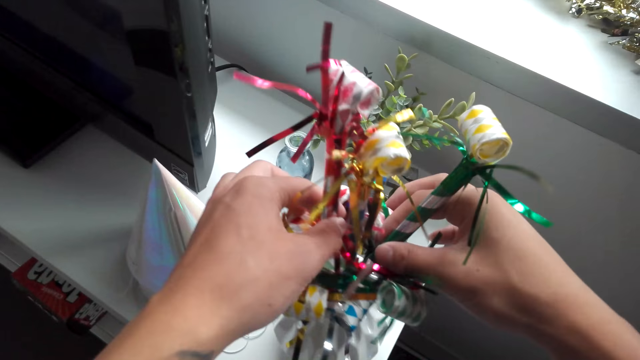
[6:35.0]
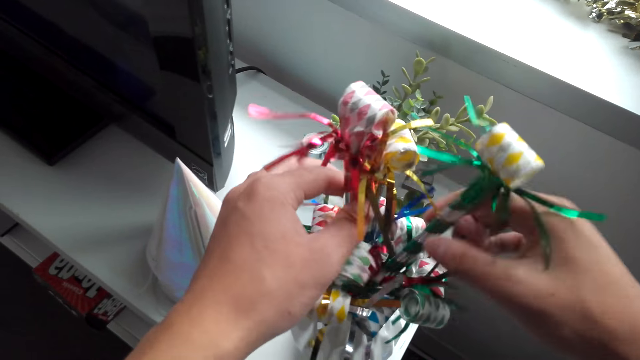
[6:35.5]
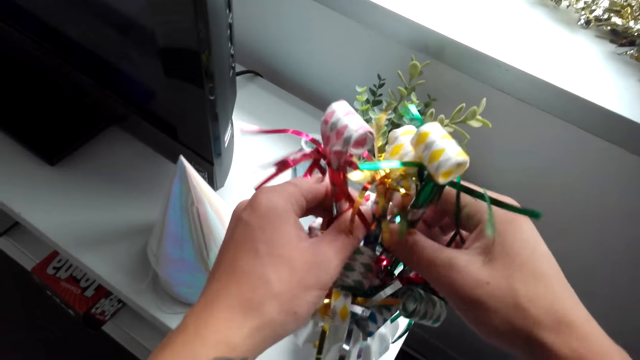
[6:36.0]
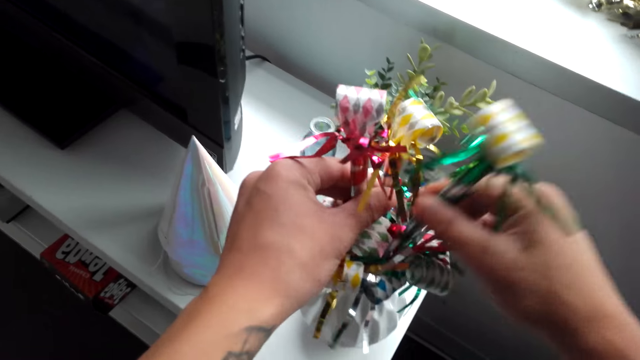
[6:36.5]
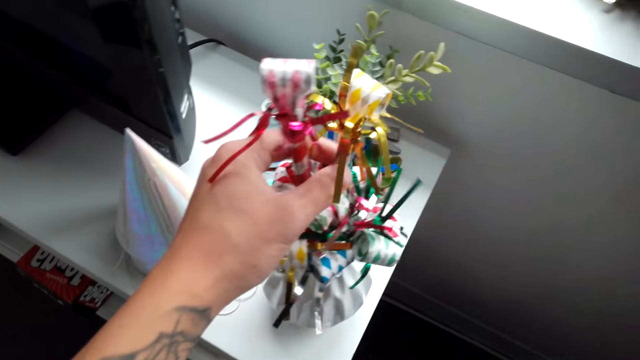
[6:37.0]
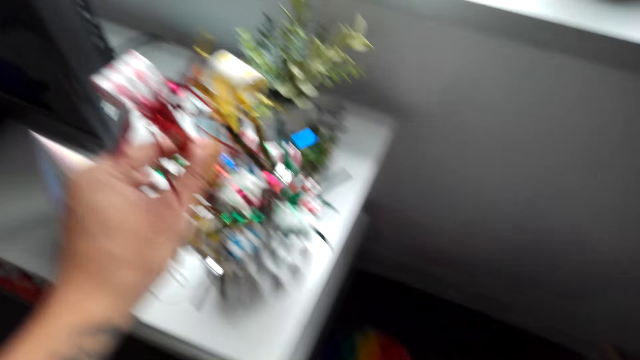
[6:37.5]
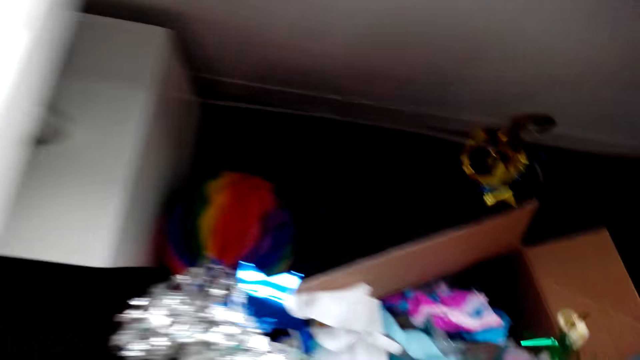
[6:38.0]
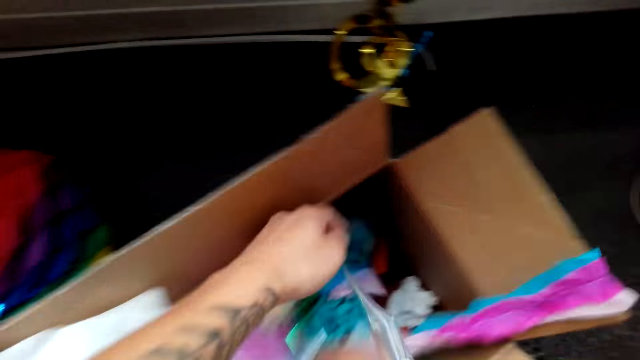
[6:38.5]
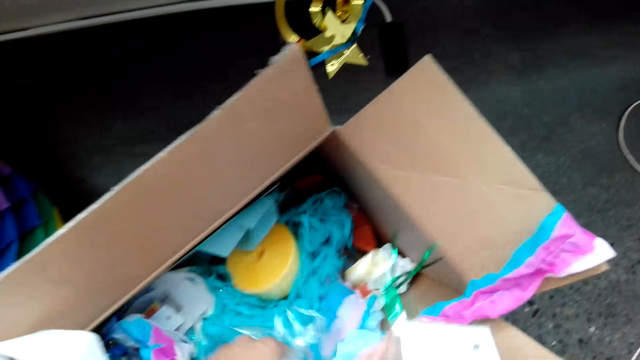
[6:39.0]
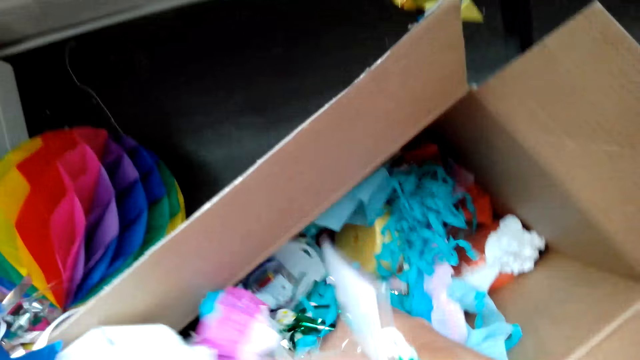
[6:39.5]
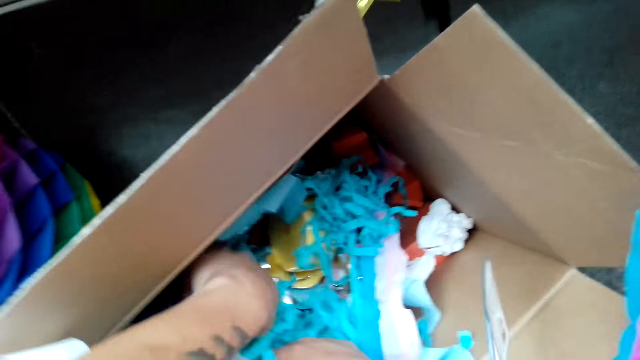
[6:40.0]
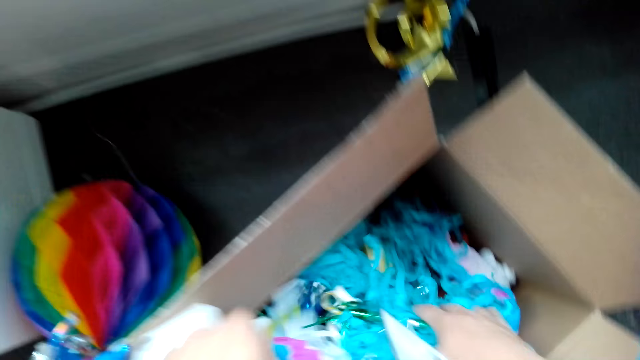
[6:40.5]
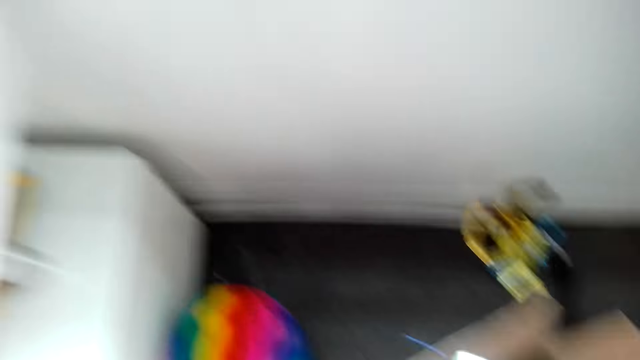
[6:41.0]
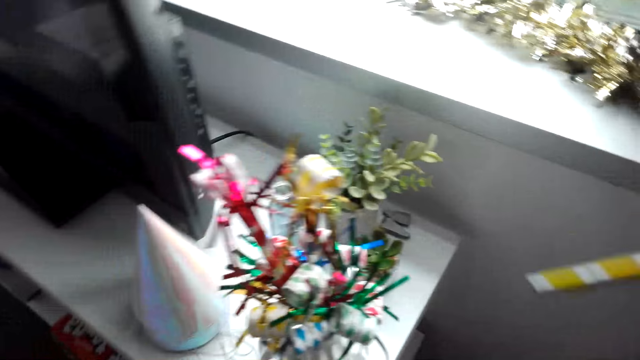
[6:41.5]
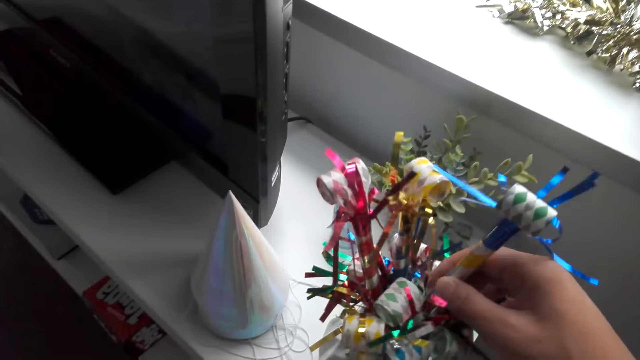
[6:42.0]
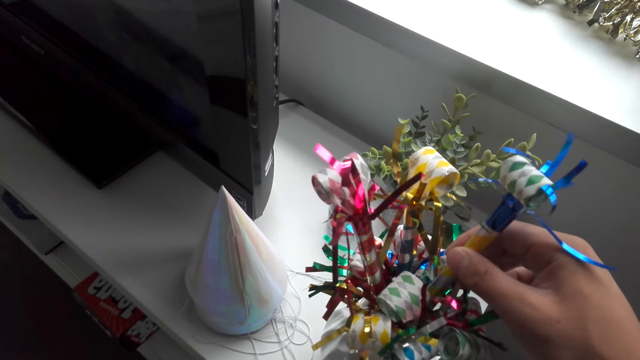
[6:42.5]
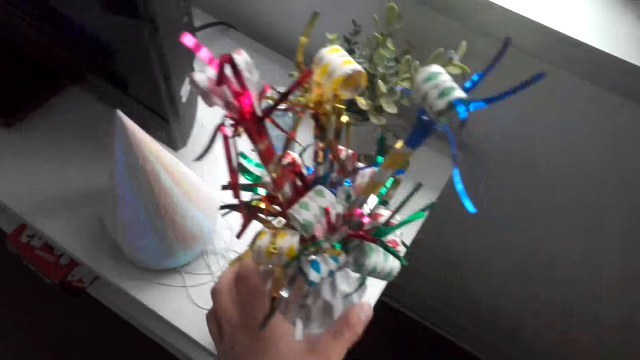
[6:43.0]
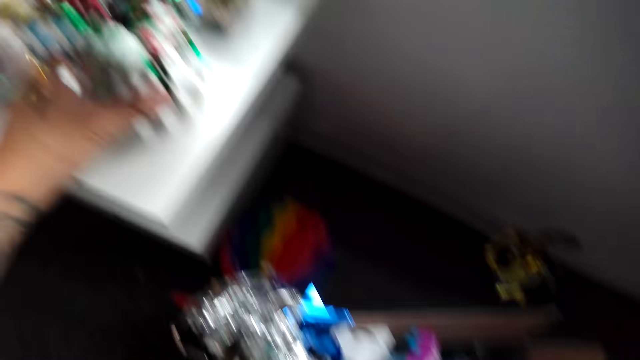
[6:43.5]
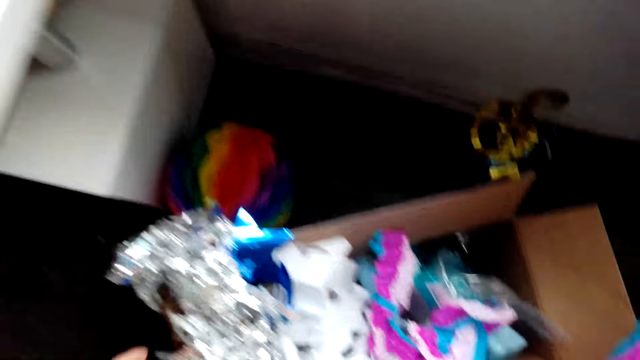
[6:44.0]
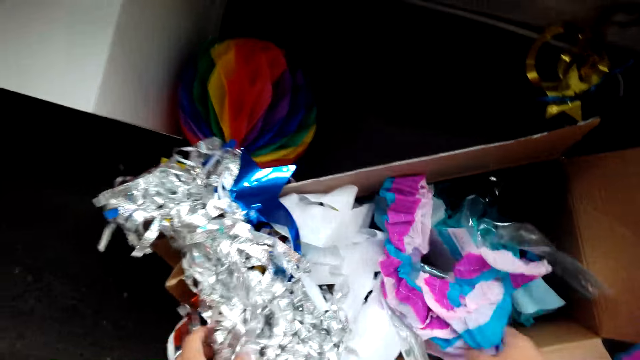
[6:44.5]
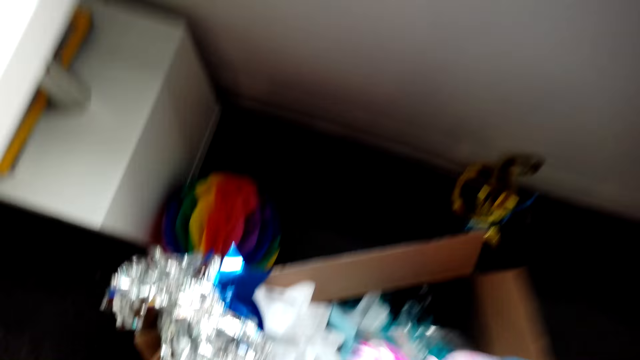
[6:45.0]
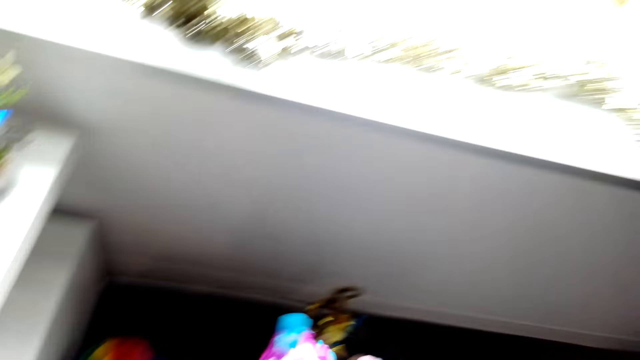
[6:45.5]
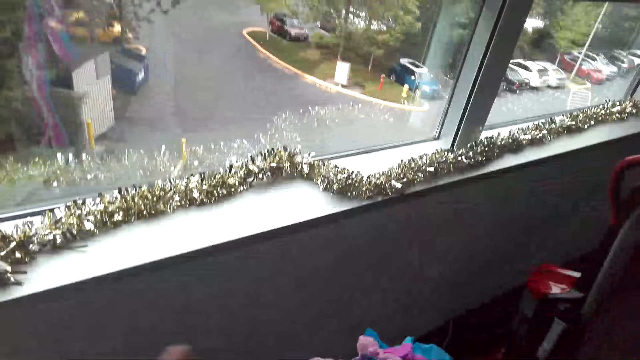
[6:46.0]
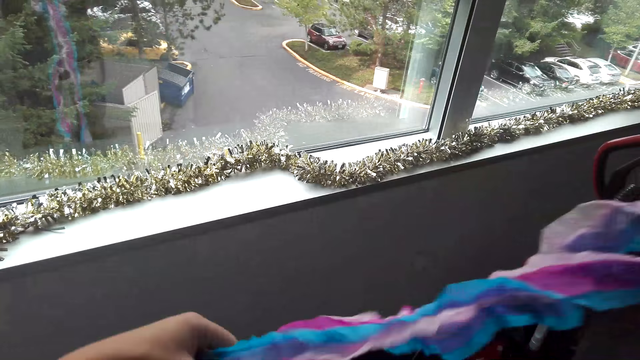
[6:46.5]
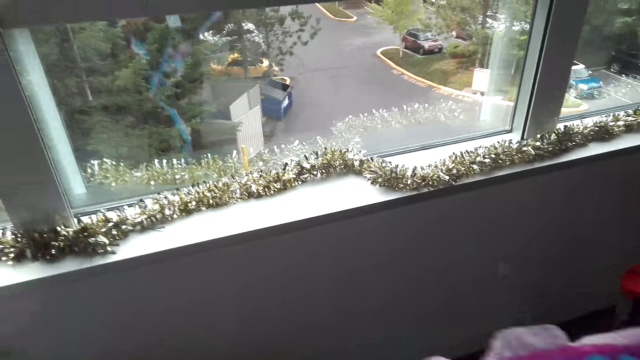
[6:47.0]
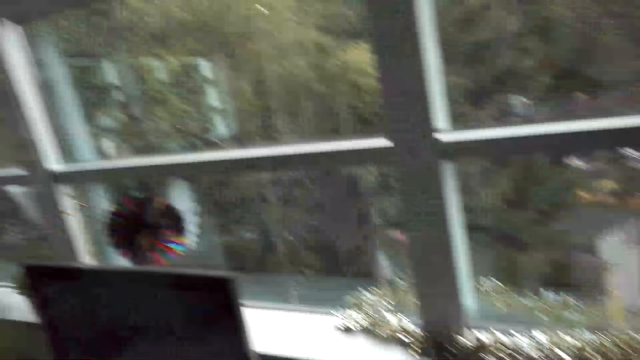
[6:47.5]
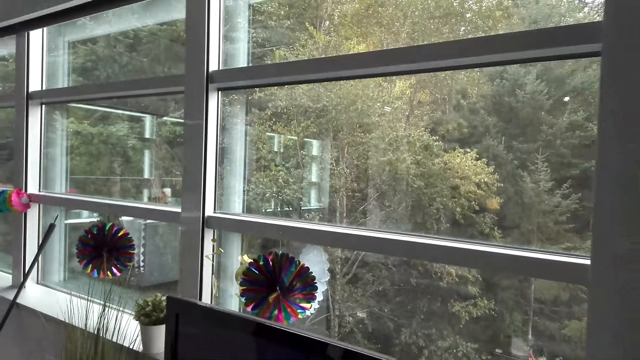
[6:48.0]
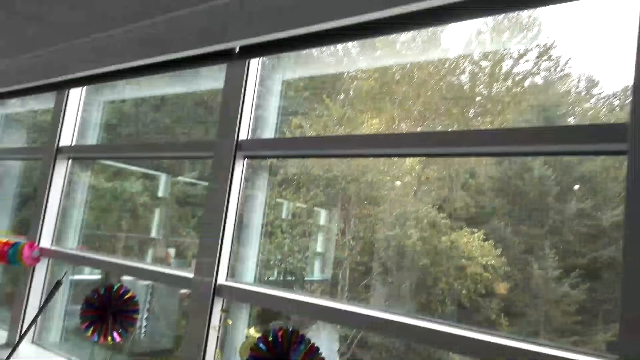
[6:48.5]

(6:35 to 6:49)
The camera wearer puts the noisemaker blowers with the rest. They pick a noisemaker blower. They look through the decoration box. They put the noisemaker blower with the rest. They pick streamers.

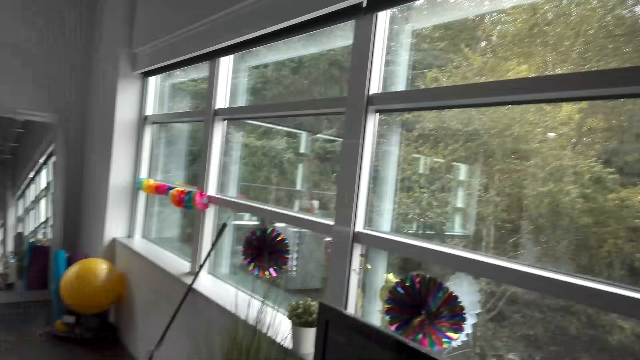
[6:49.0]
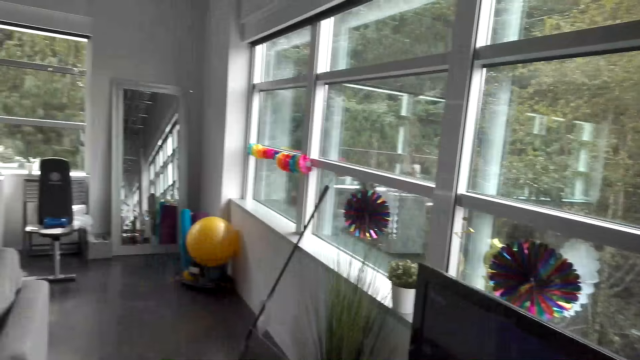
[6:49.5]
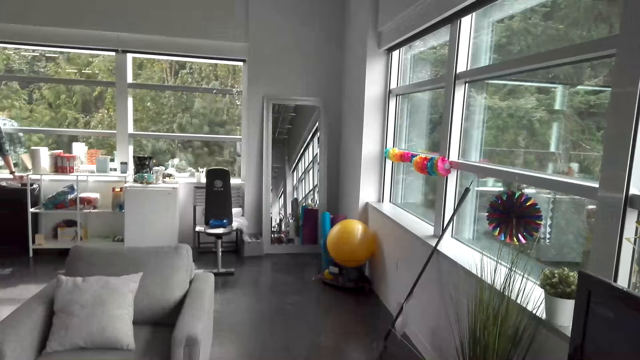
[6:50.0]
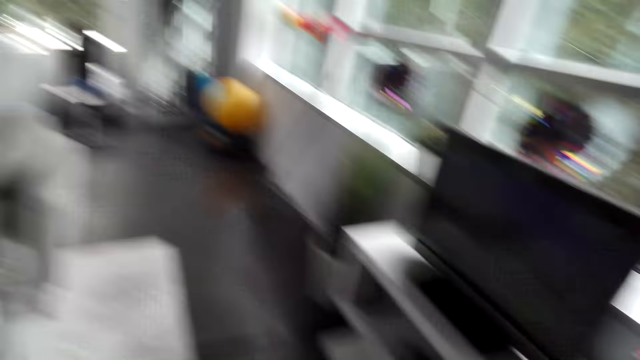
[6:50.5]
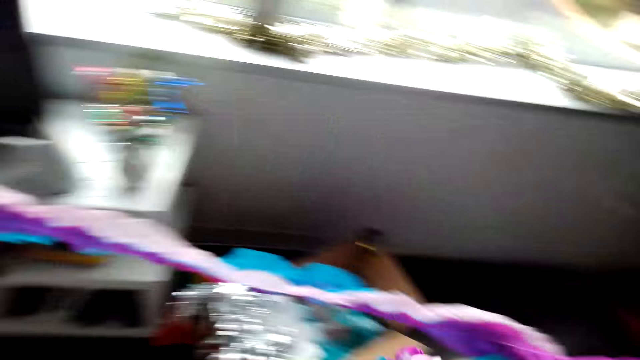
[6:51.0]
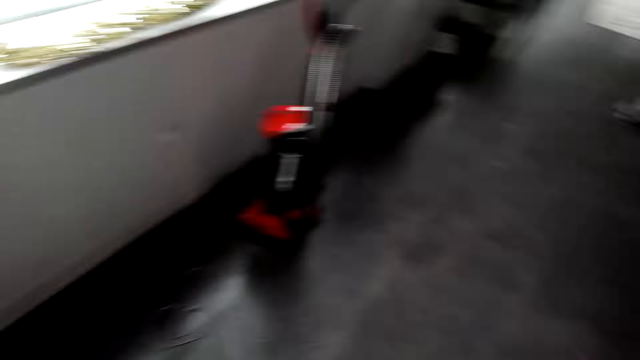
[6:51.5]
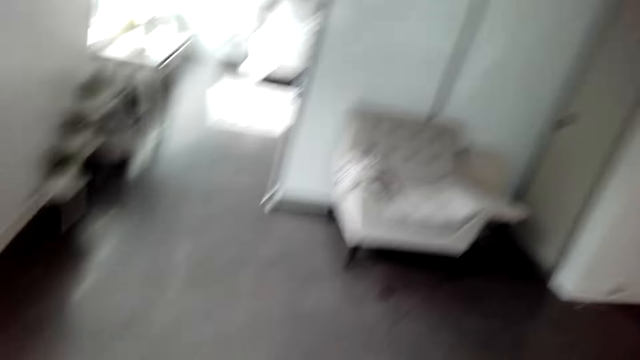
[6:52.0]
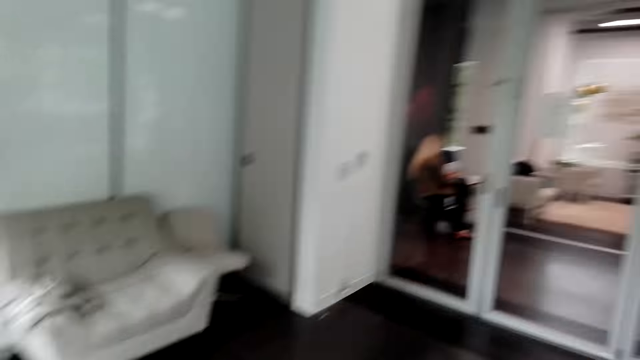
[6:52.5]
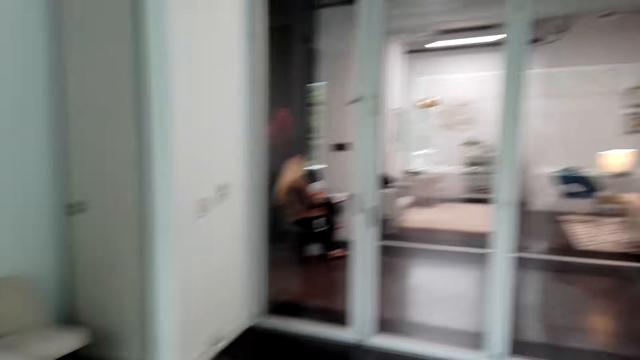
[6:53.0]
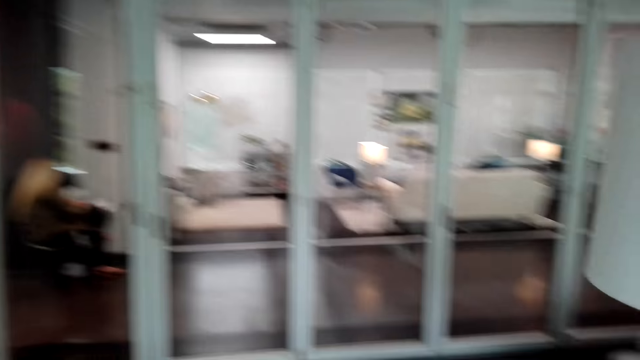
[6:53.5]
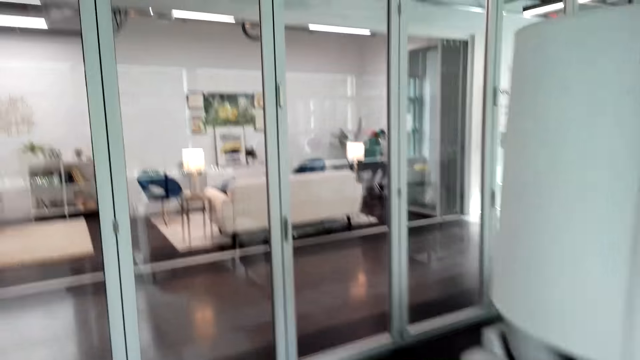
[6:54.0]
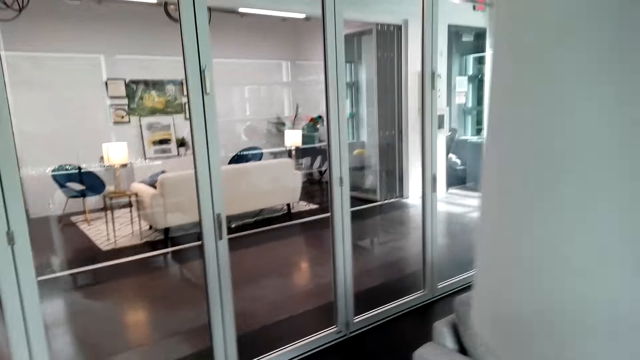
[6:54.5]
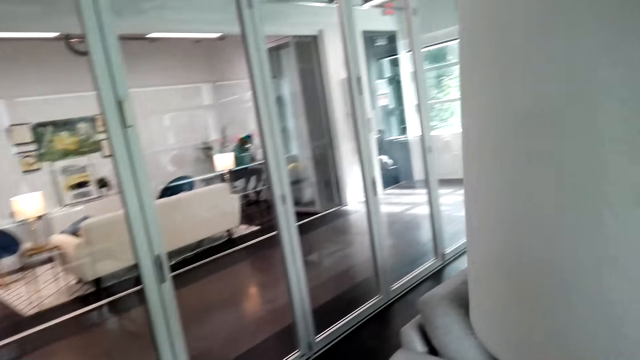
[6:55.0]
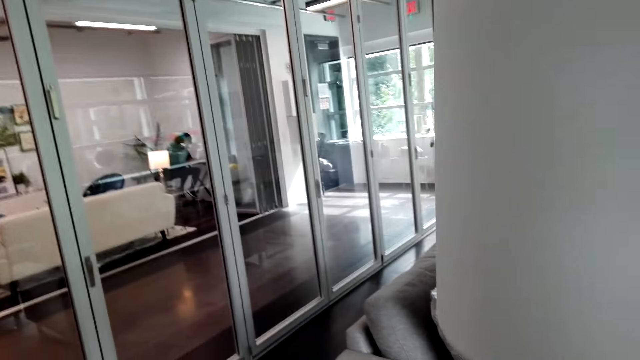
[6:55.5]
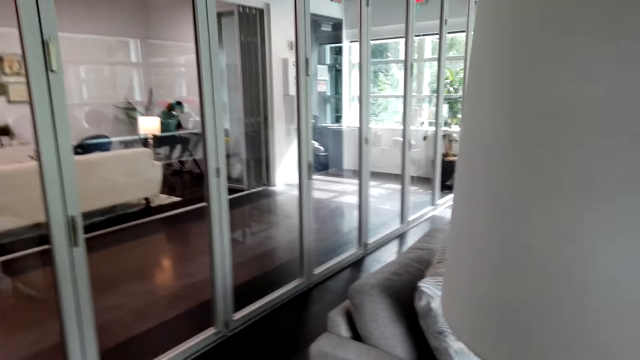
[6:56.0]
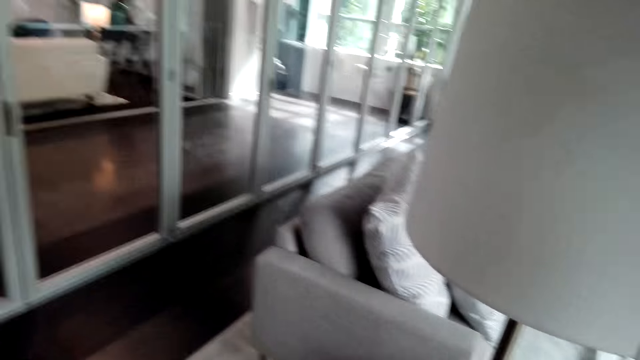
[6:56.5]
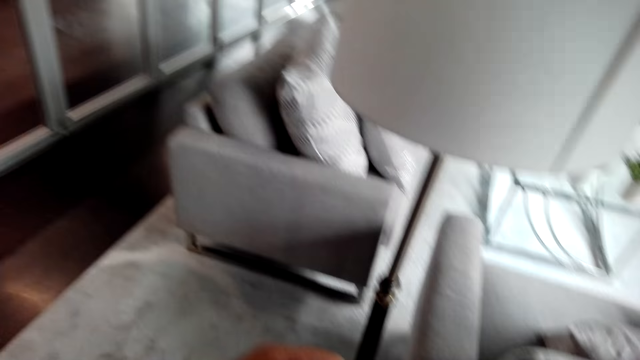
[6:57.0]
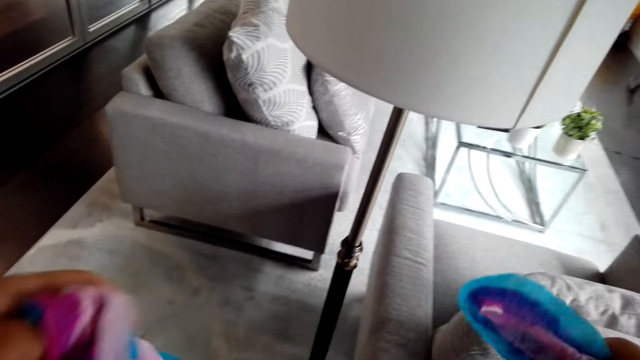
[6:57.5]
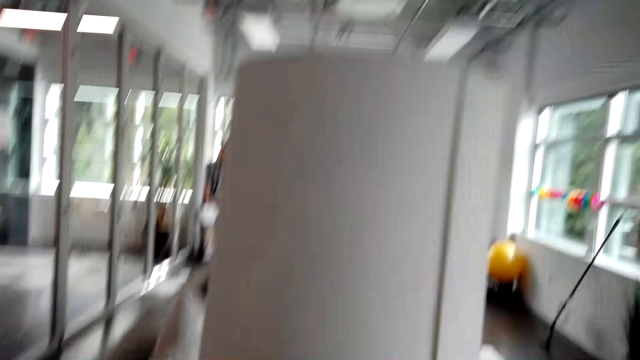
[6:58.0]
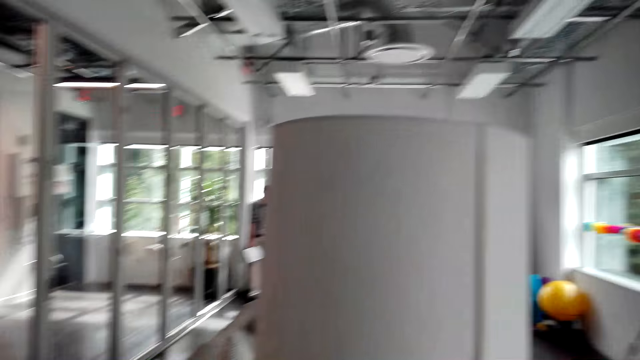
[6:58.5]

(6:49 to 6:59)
The camera wearer walks around.
